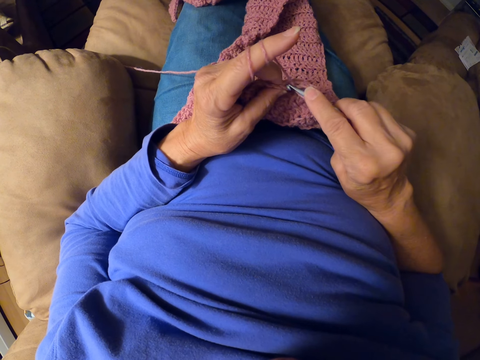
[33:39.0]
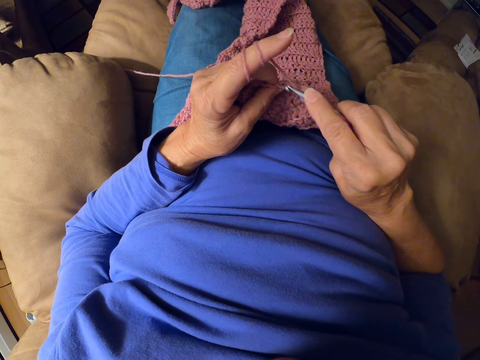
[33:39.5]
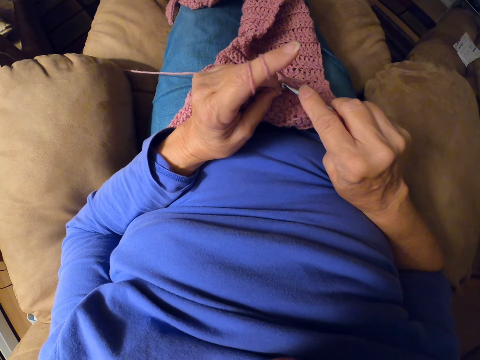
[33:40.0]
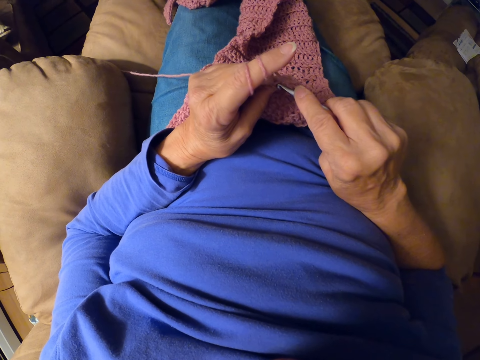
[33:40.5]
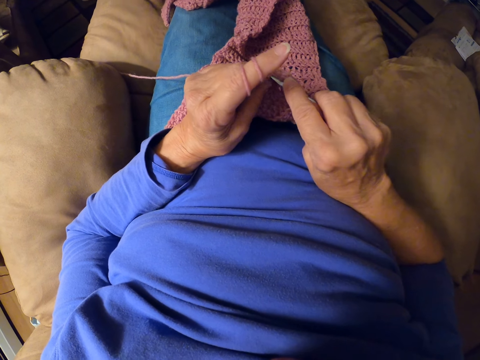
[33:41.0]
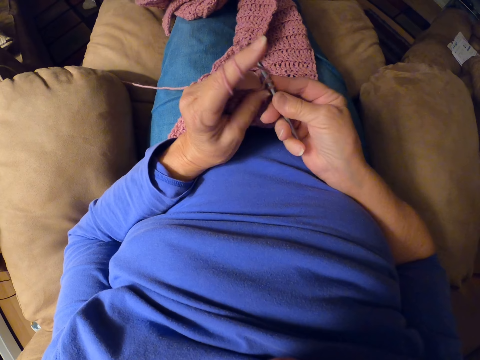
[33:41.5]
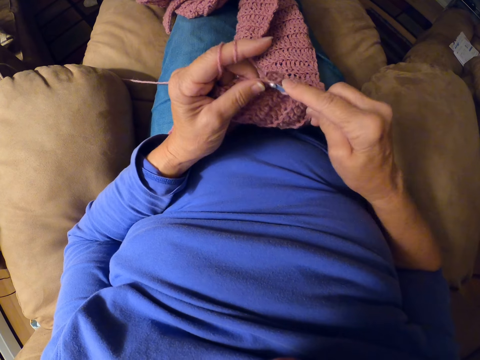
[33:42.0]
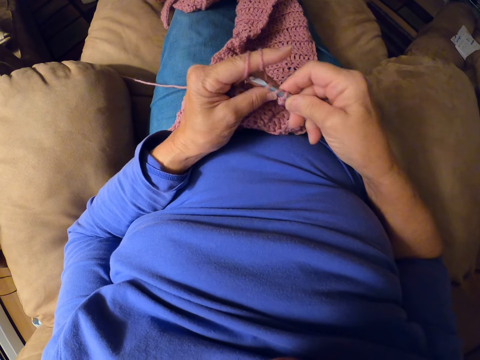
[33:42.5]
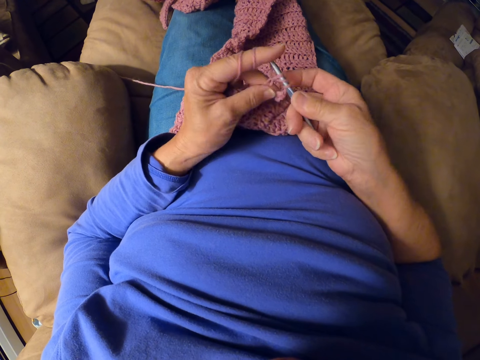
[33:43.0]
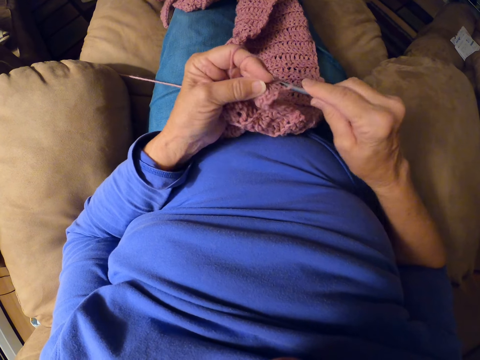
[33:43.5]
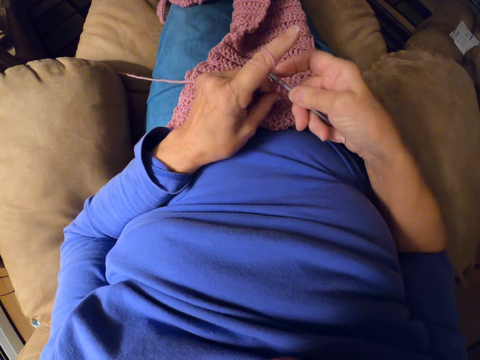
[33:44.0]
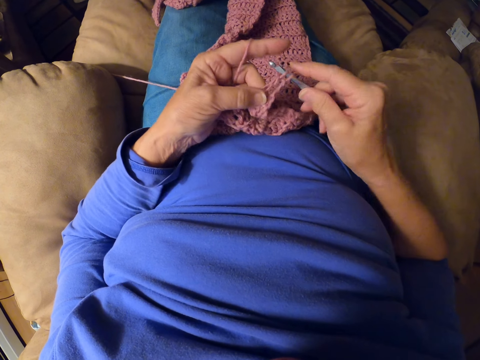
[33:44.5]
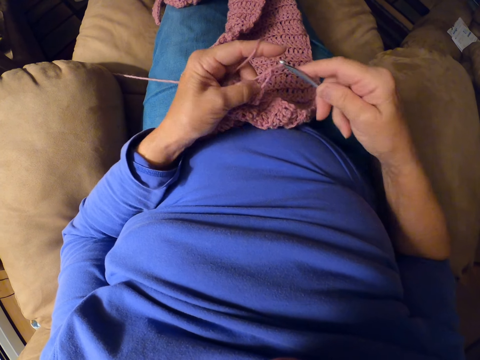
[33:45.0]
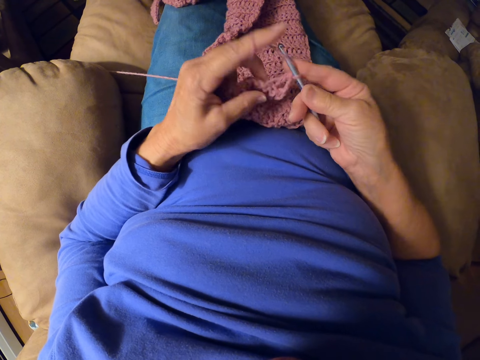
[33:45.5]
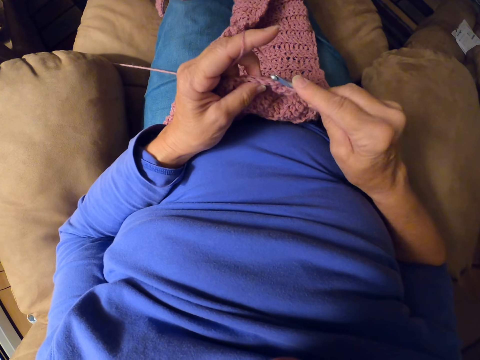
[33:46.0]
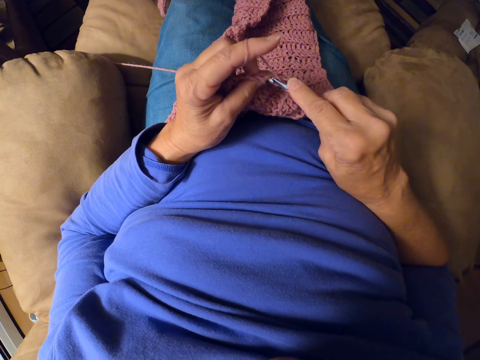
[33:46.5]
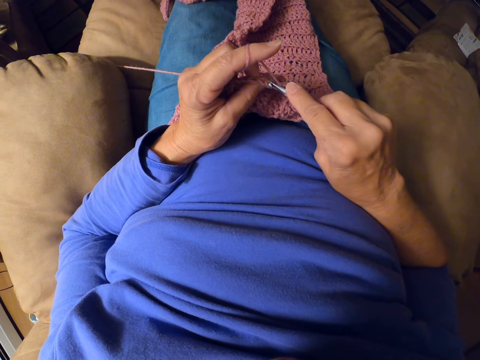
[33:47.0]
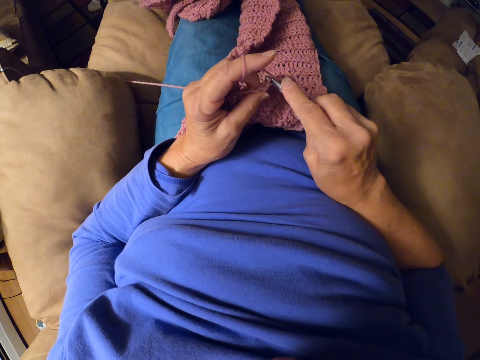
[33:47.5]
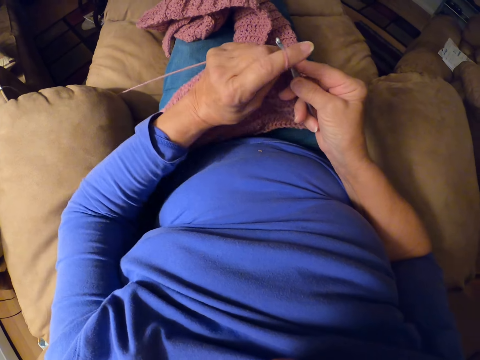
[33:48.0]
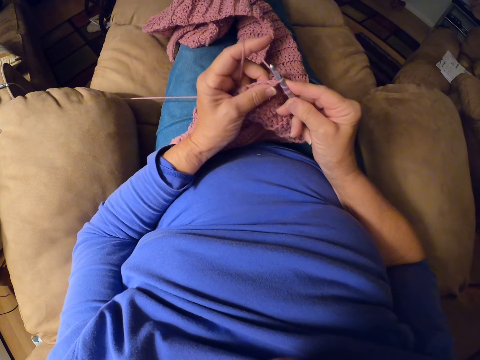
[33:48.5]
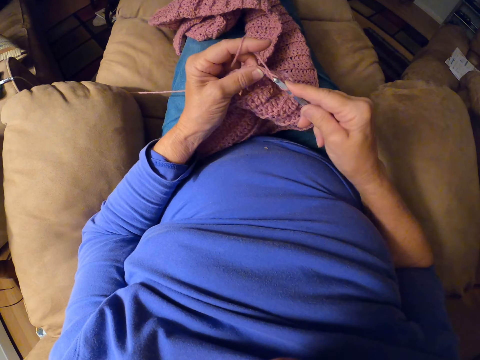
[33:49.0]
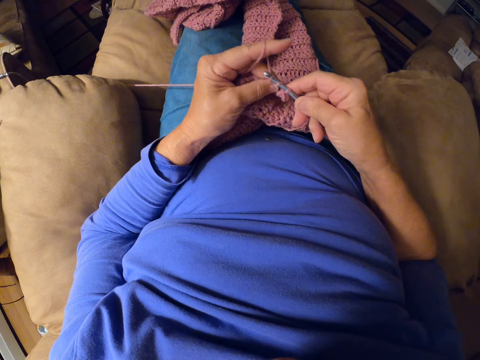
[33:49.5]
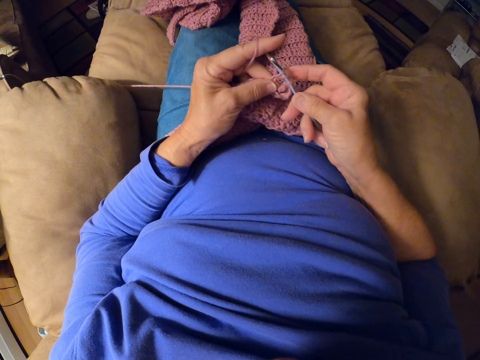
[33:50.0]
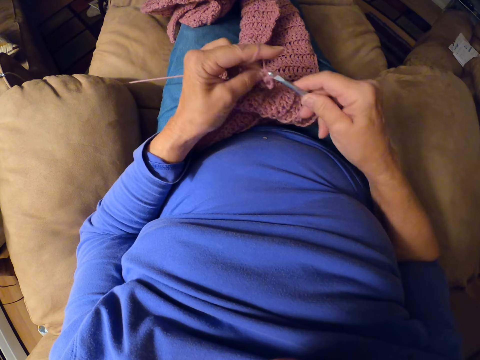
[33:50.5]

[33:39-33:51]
The camera wearer crochets with the crochet hook.

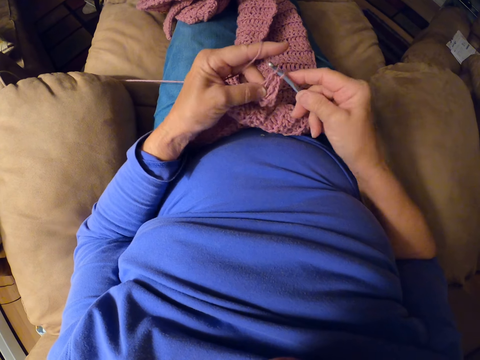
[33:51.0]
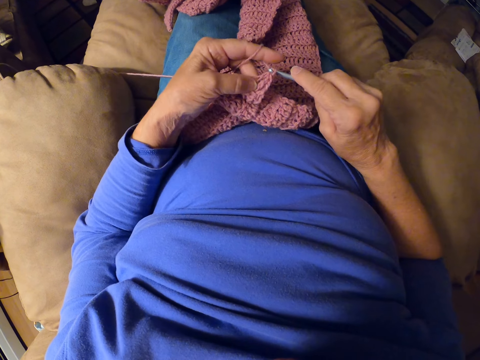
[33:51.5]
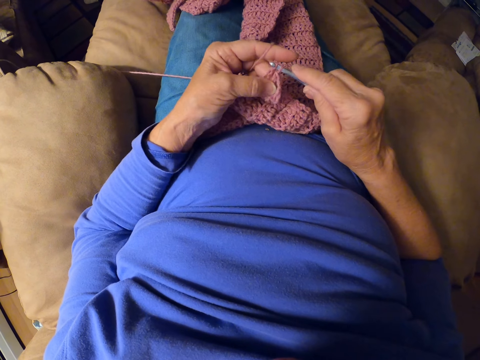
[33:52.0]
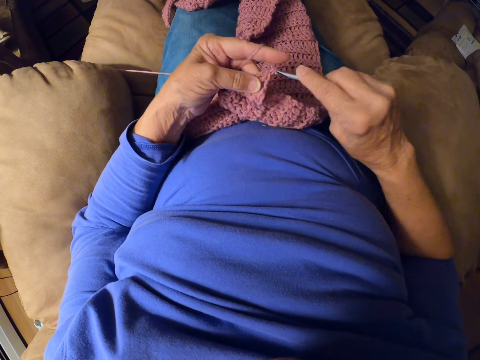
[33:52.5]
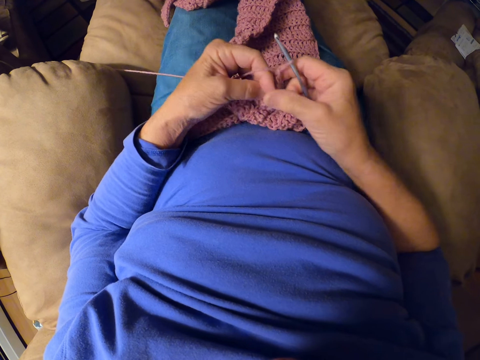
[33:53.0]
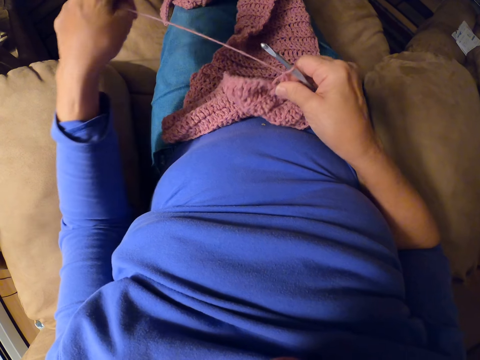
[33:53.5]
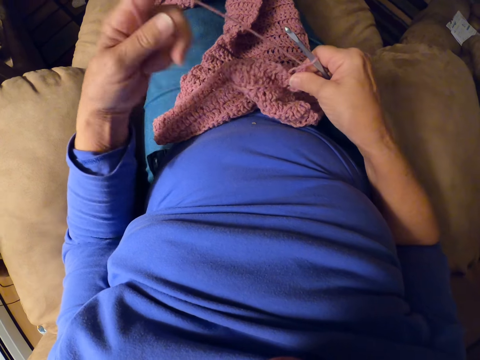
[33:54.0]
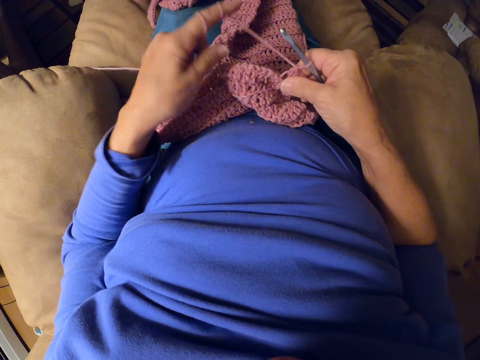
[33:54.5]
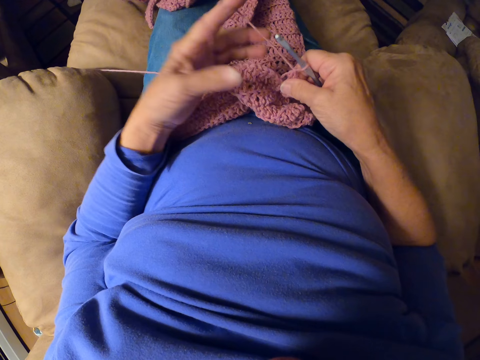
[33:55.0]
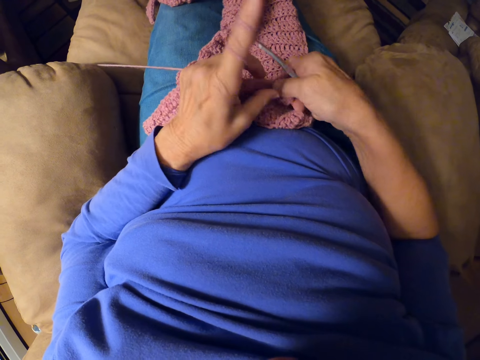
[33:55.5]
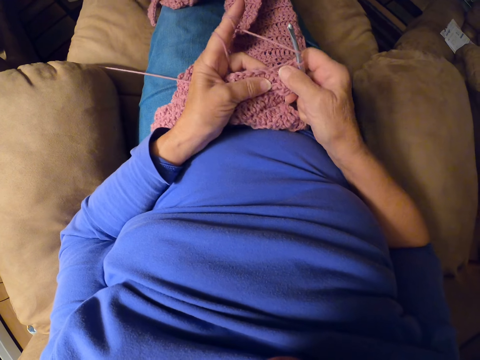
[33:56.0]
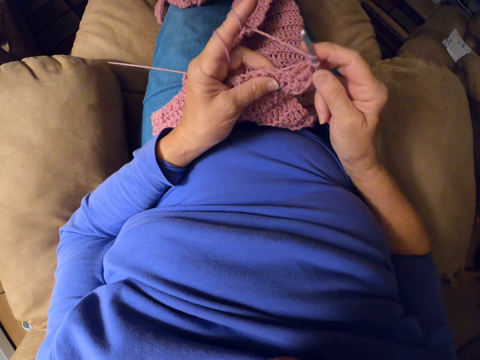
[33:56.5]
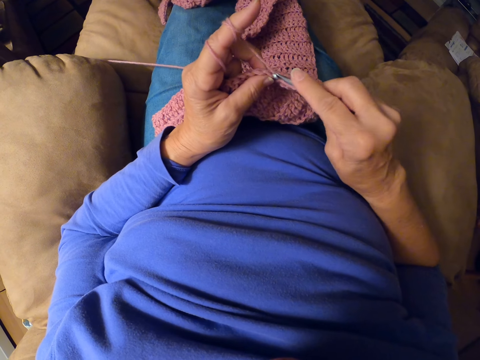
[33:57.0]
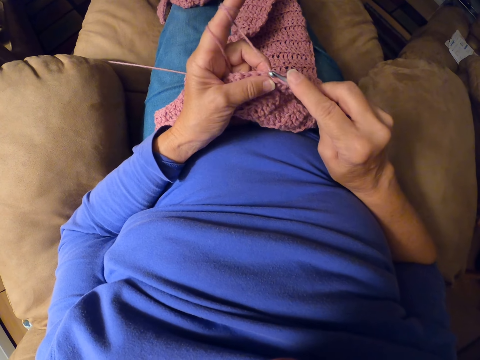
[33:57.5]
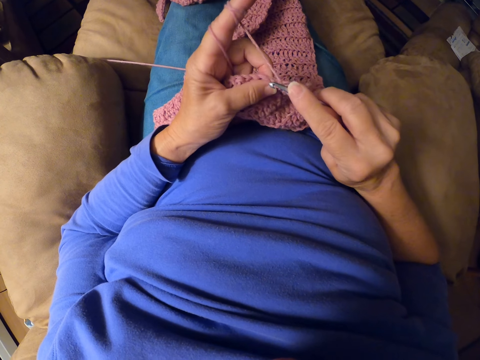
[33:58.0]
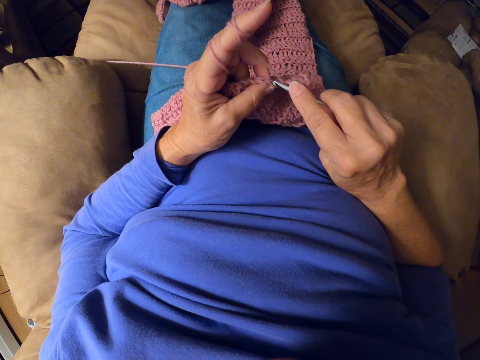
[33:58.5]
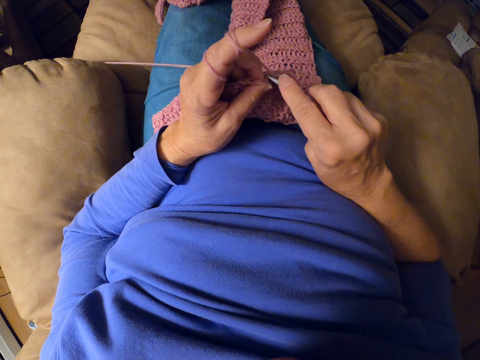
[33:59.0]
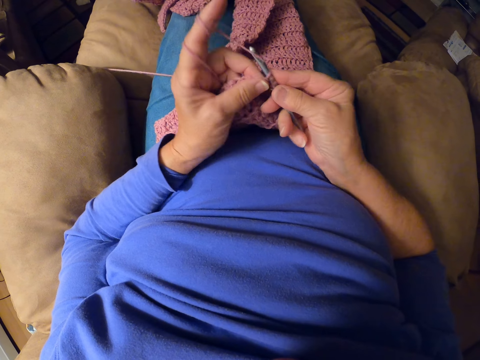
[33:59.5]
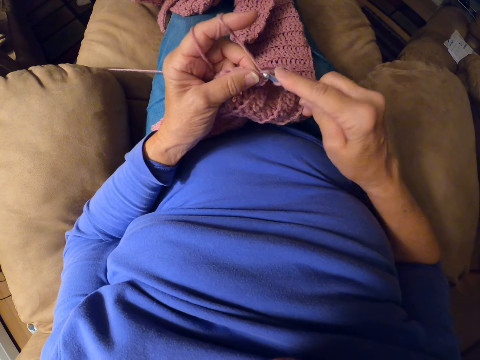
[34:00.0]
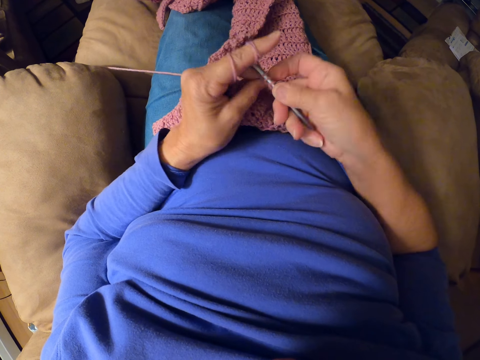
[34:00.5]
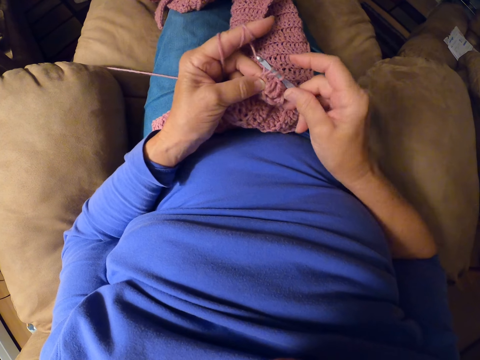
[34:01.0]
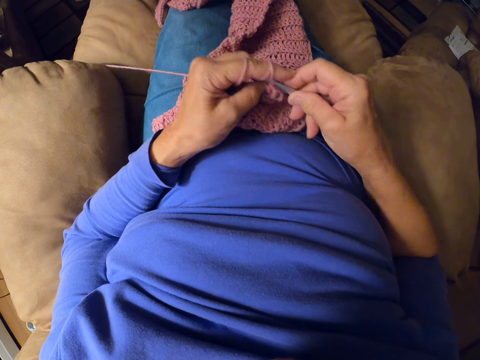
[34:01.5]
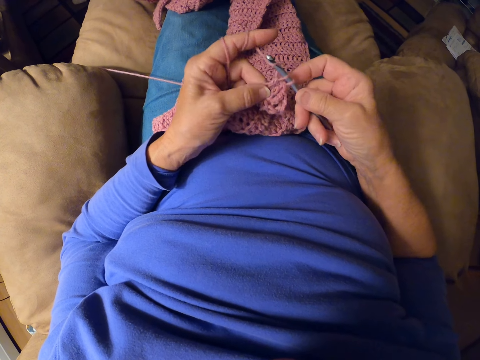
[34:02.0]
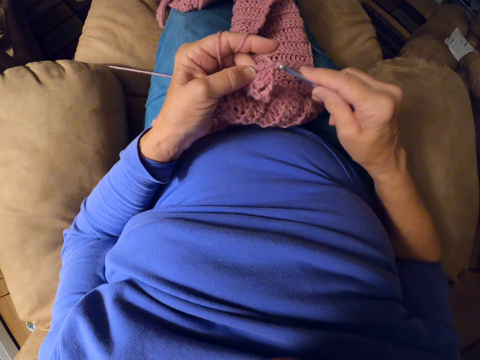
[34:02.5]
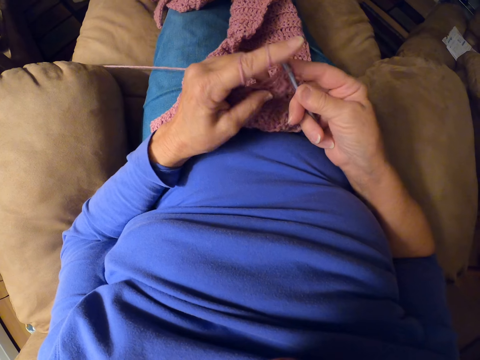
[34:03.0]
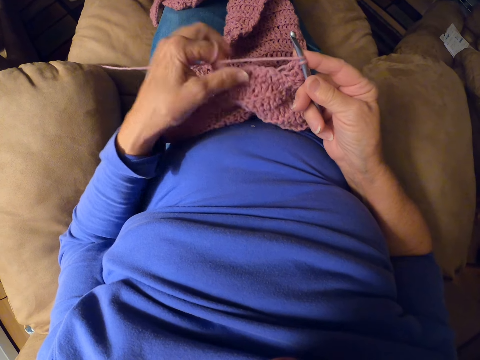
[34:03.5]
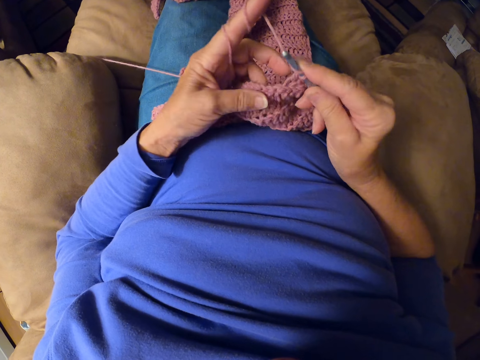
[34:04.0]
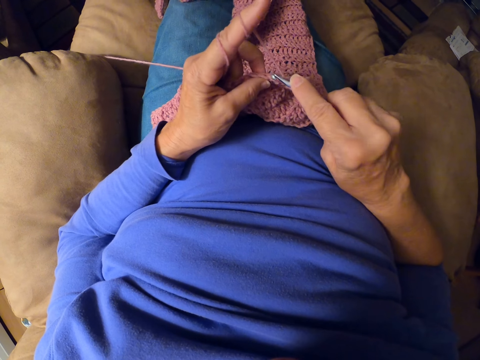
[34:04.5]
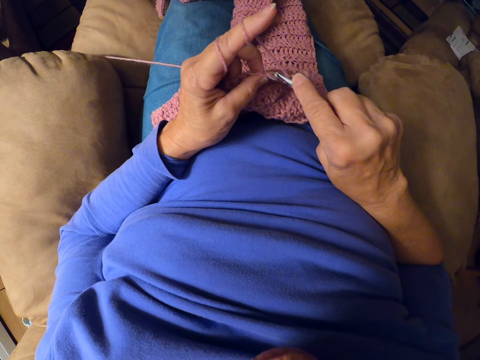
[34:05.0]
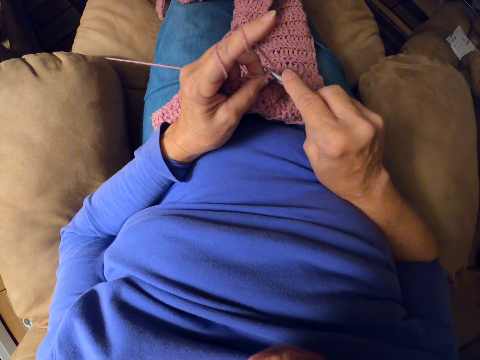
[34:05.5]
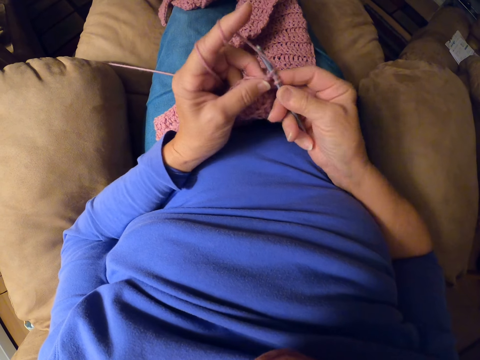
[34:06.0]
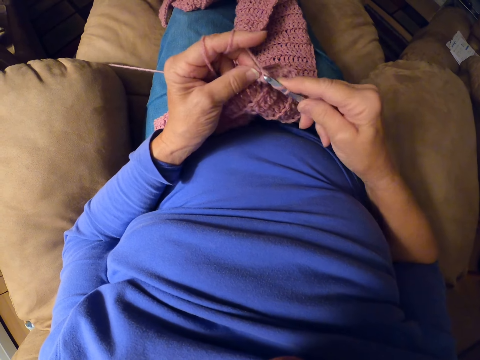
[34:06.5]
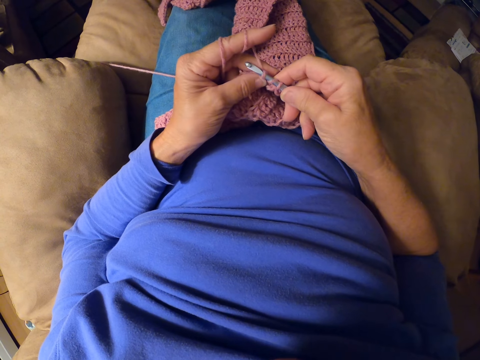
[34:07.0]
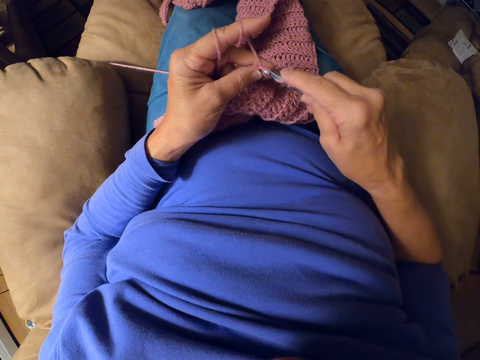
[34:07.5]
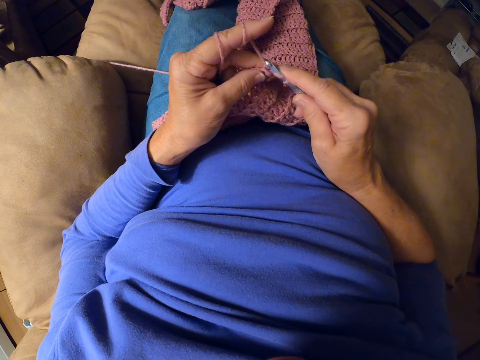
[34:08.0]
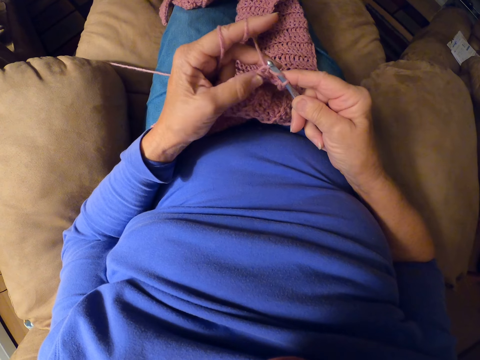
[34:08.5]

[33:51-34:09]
The camera wearer rolls the yarn around her finger. She crochets with the crochet hook.
